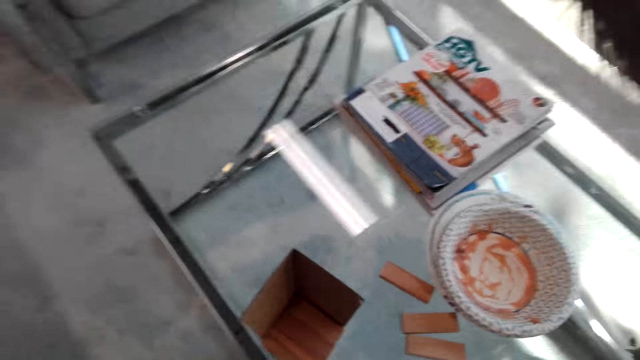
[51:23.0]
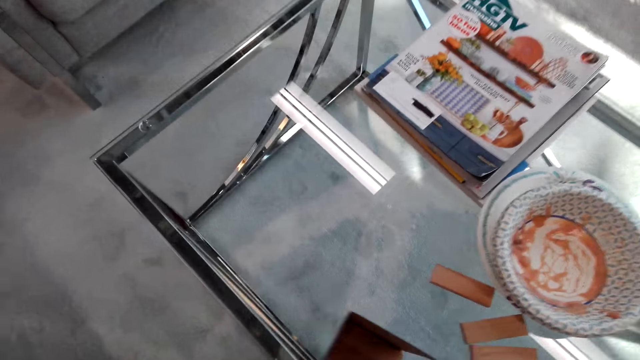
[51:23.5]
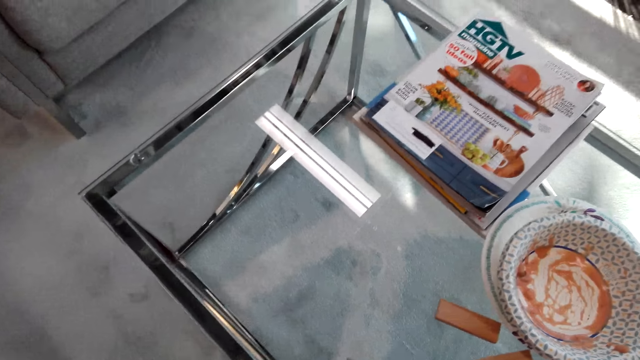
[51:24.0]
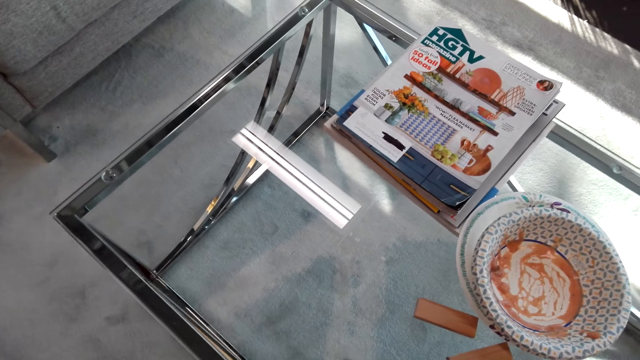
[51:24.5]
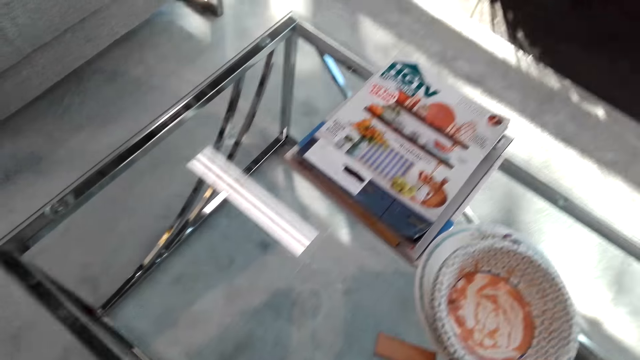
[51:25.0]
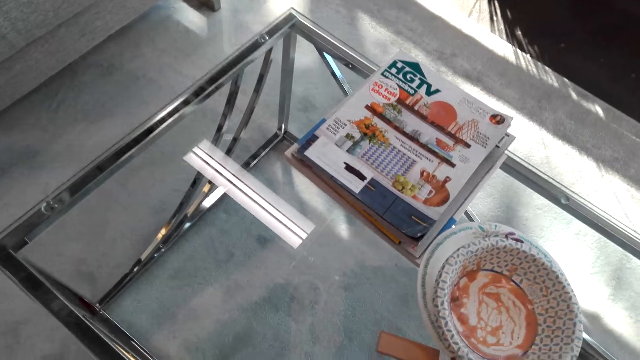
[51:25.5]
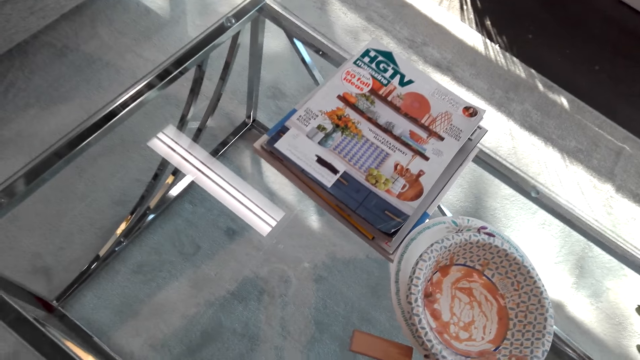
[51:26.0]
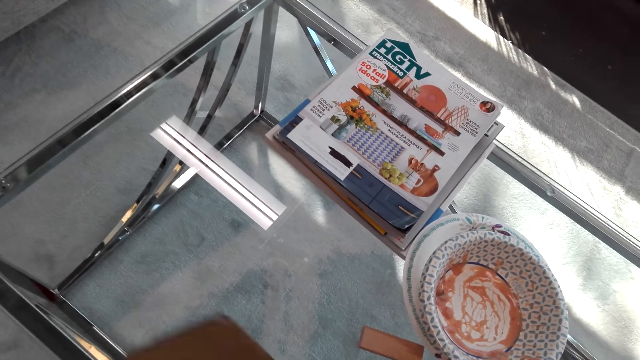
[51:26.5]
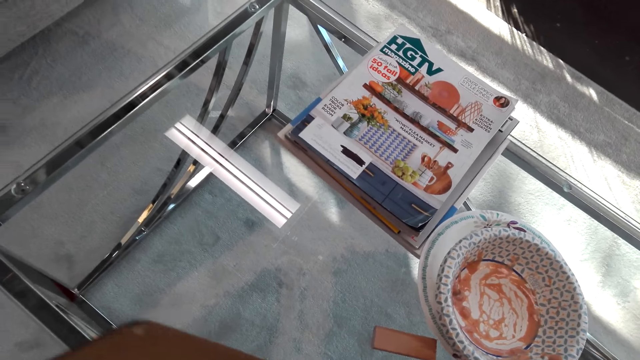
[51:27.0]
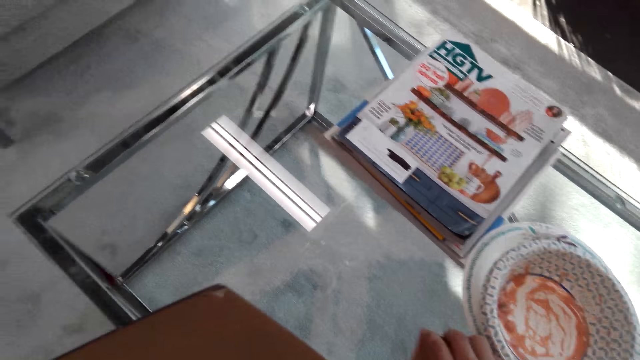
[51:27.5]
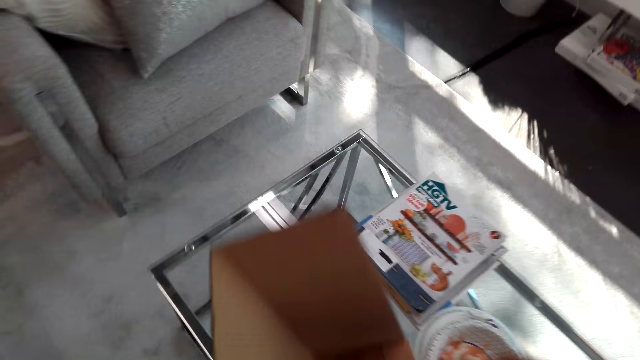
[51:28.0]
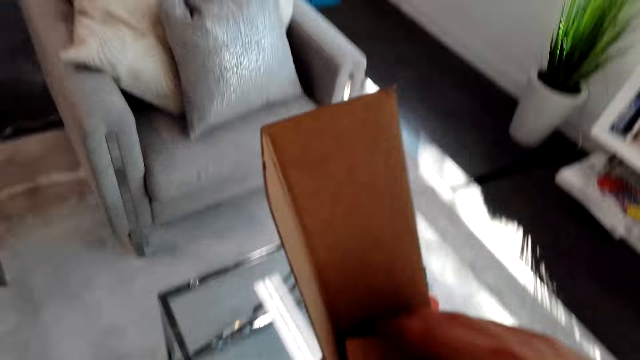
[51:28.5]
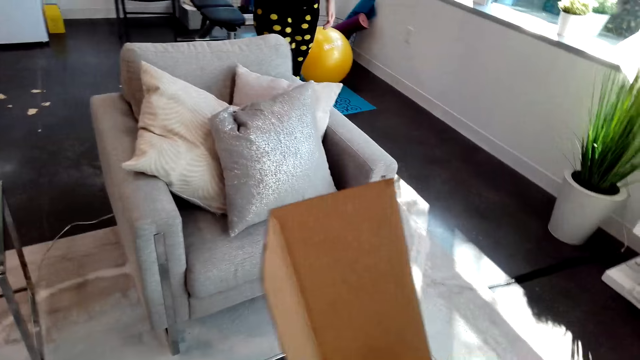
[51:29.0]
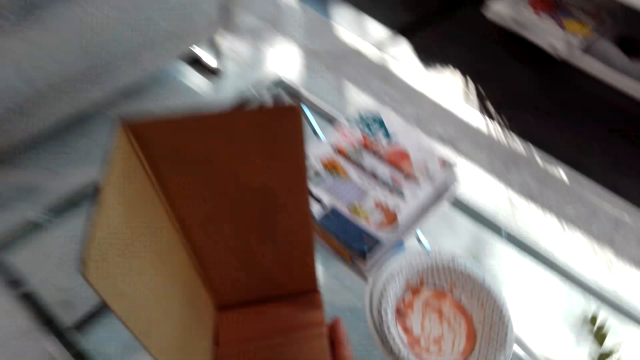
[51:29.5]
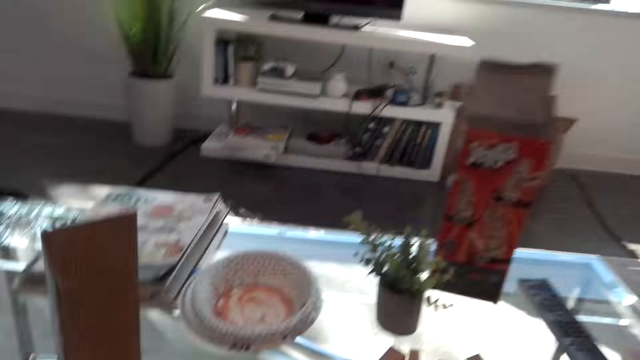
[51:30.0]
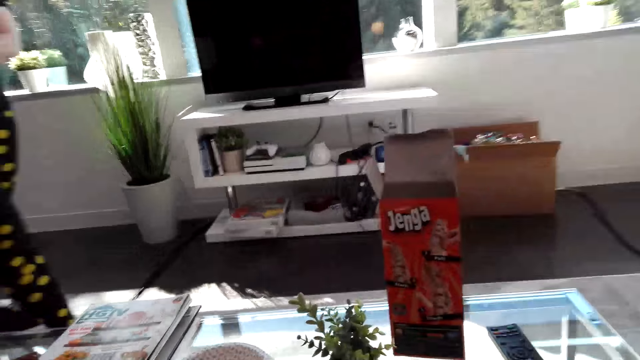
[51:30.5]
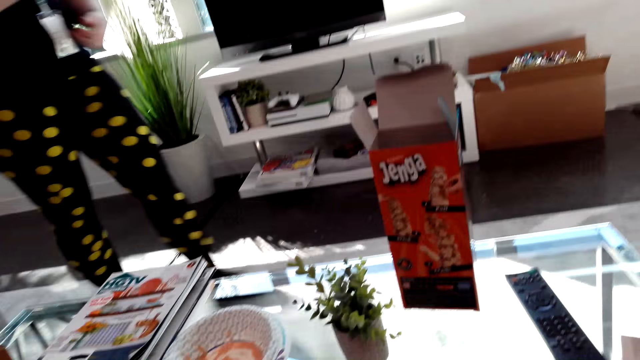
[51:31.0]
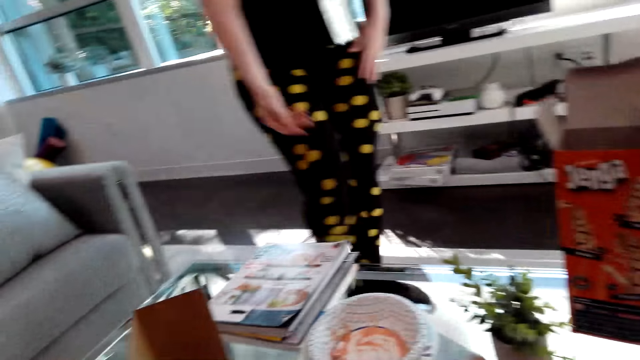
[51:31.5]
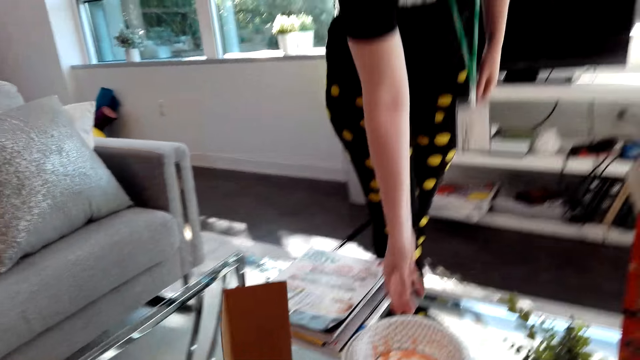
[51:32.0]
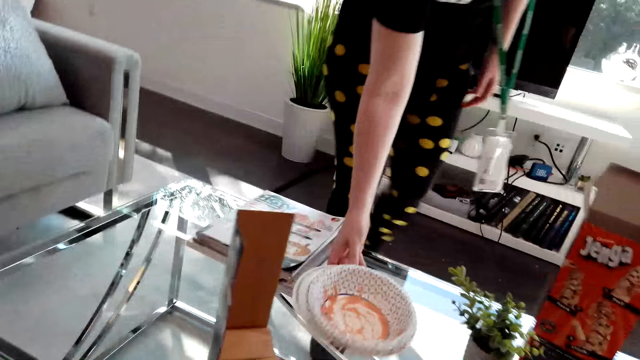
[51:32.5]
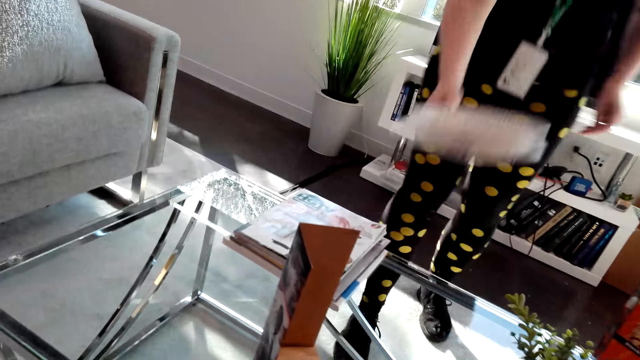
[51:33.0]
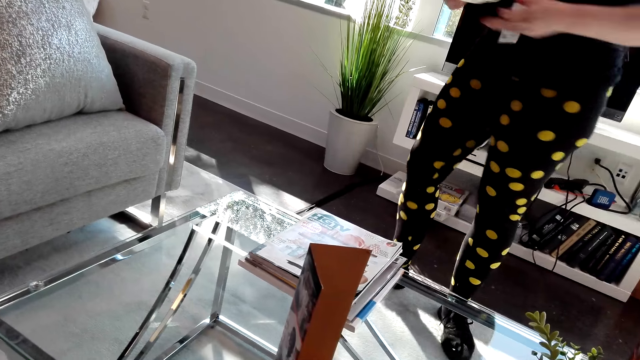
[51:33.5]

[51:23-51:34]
The camera wearer picks up the puzzle pieces. They put the puzzle pieces in the box. They look at the box. The woman picks up the plates.

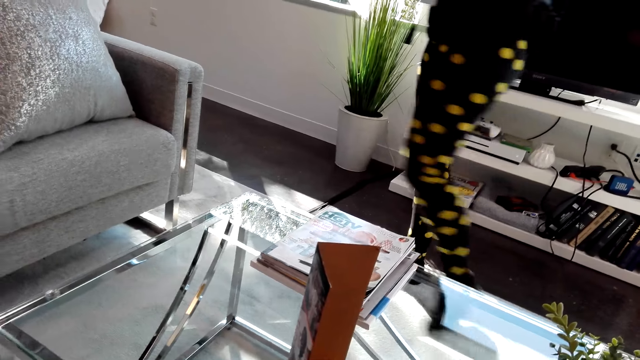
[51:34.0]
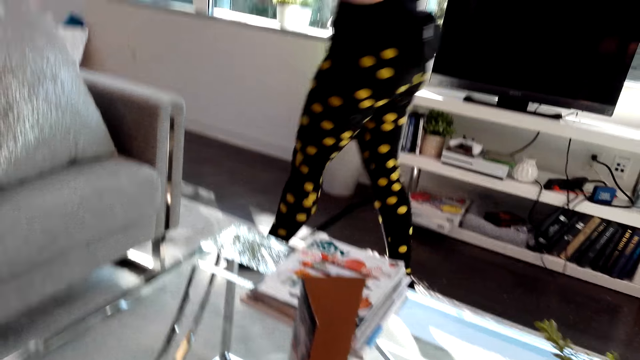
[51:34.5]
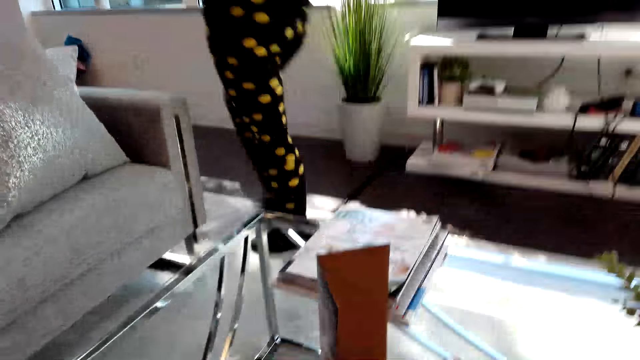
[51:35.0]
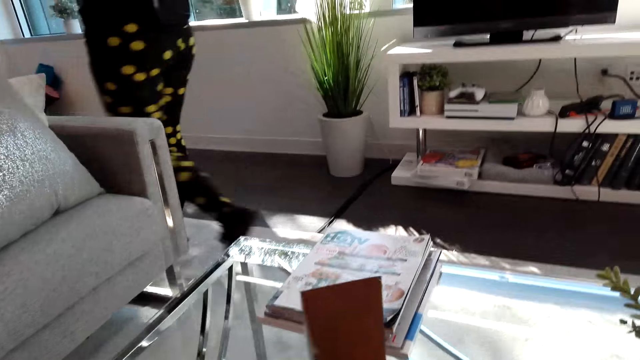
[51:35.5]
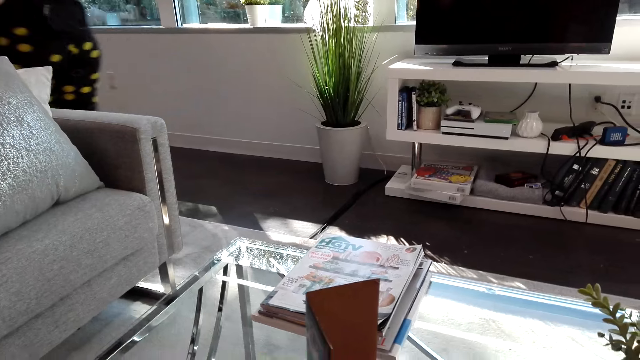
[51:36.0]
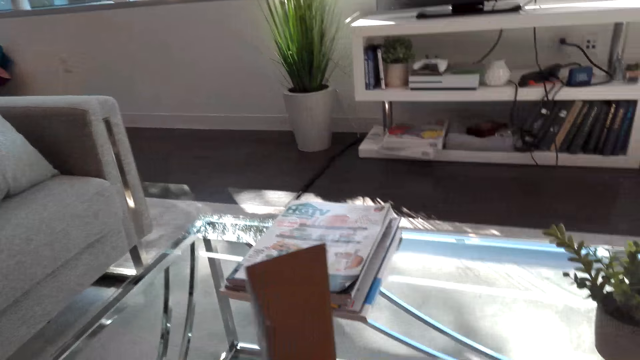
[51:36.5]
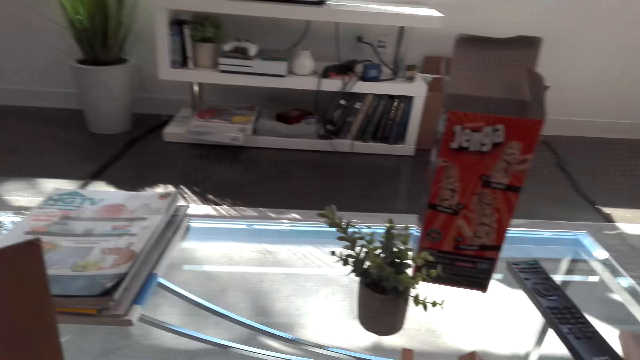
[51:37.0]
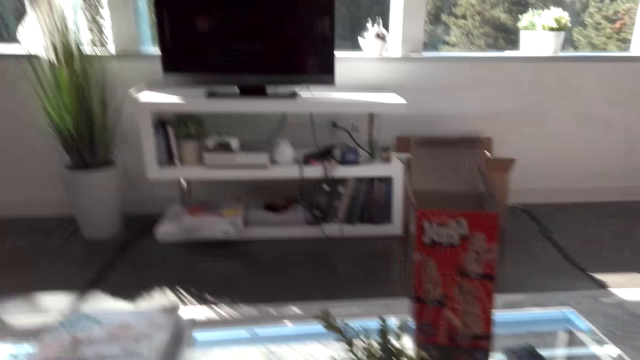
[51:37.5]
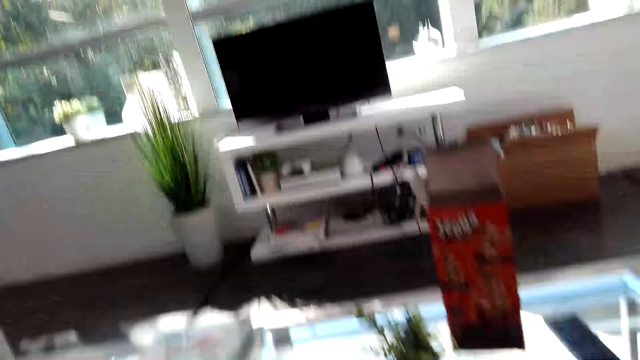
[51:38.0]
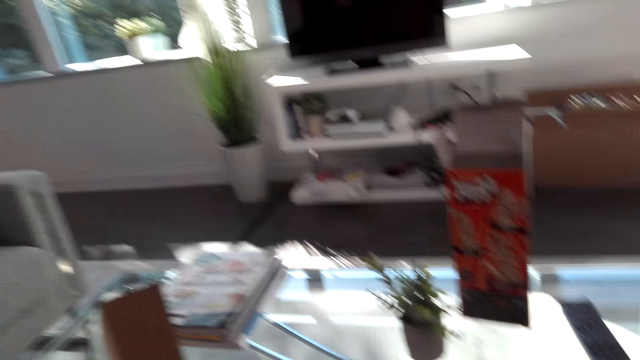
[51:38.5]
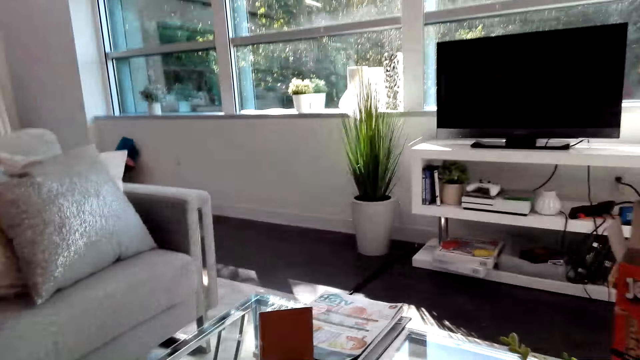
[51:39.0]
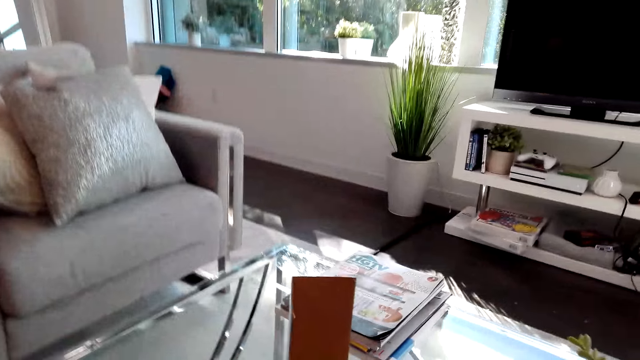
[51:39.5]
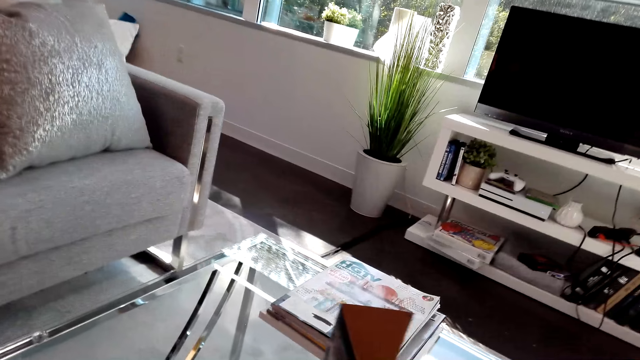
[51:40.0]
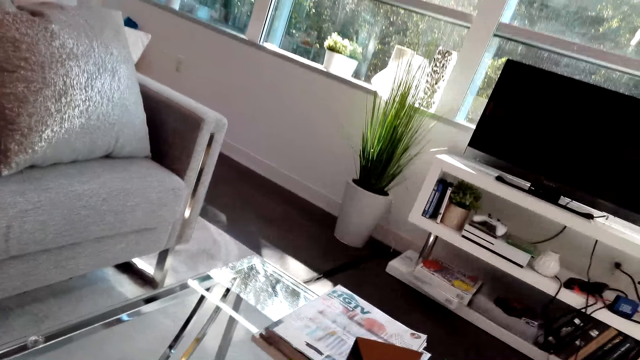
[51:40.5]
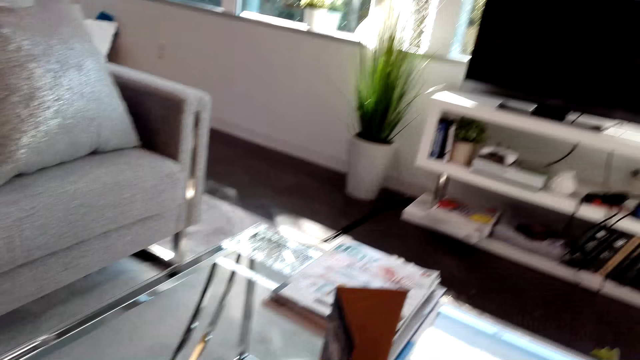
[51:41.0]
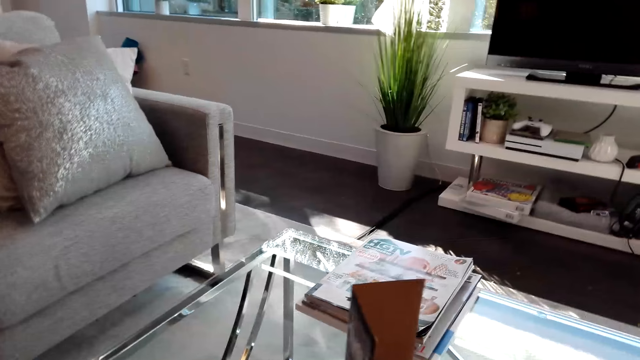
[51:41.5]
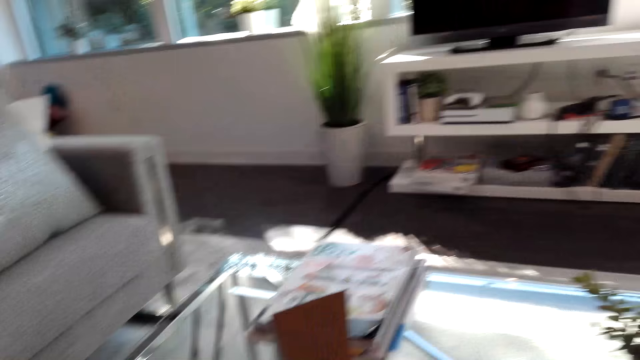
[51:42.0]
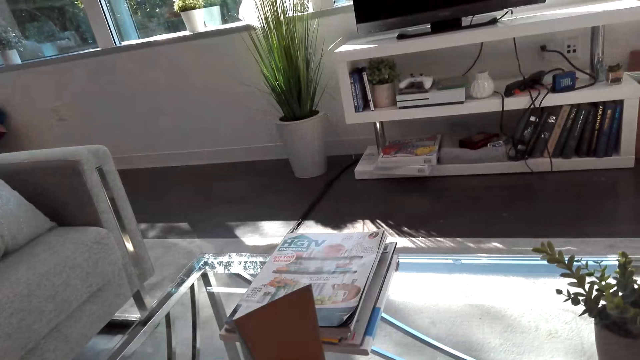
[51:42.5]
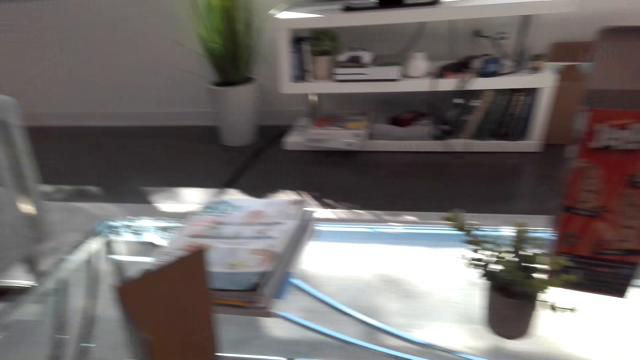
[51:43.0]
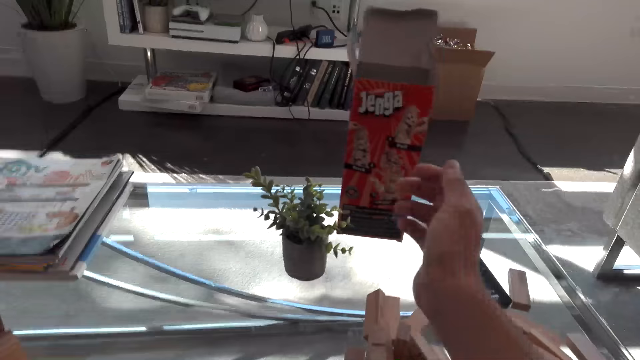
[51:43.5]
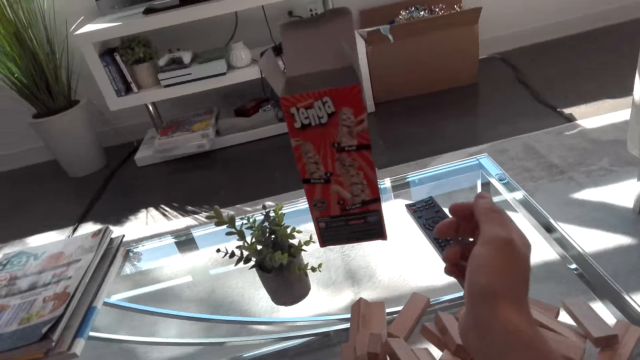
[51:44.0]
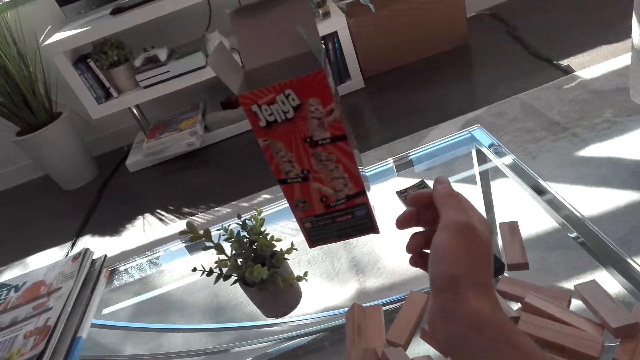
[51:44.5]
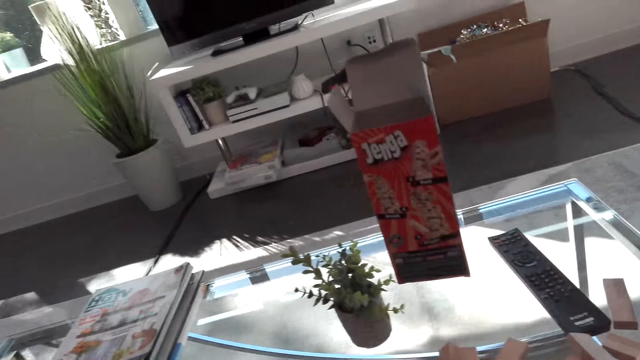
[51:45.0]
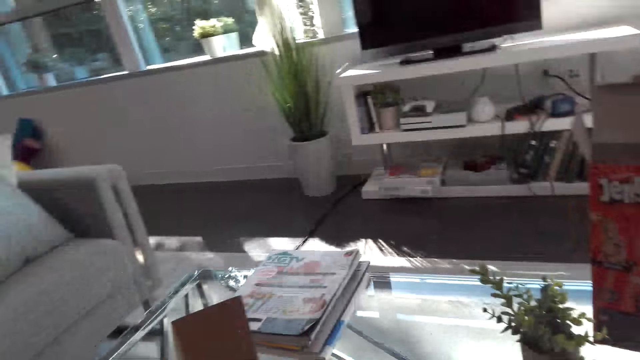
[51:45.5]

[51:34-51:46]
The woman holds the plates and walks in the room. The camera wearer puts the puzzles in the box. They look around. They look at the box. They pick up the puzzles. They put the puzzles in the box. They look at the puzzles.
